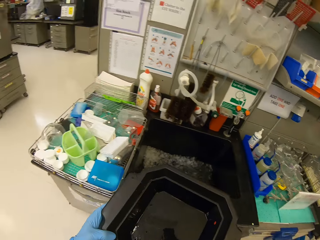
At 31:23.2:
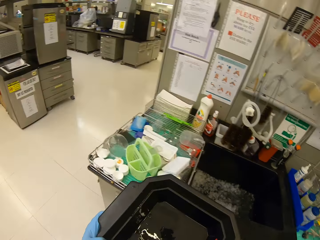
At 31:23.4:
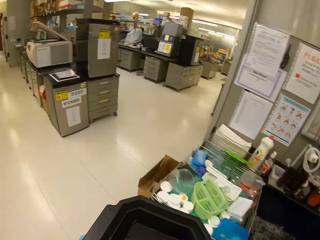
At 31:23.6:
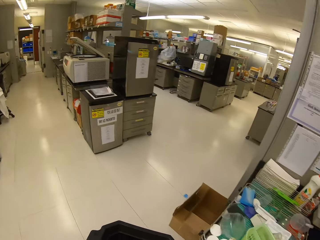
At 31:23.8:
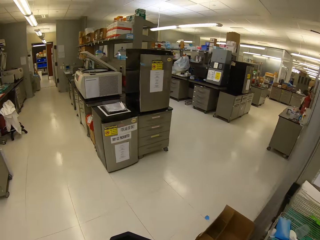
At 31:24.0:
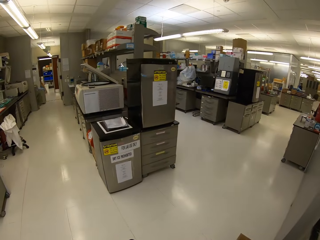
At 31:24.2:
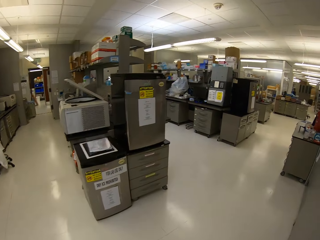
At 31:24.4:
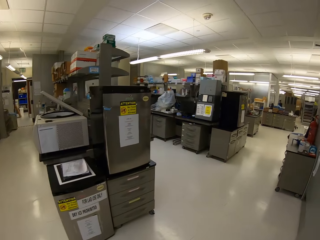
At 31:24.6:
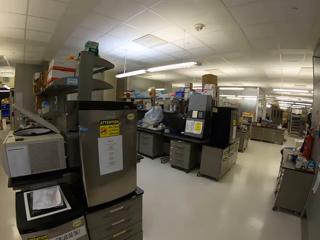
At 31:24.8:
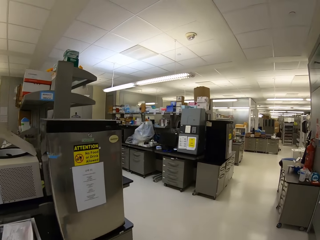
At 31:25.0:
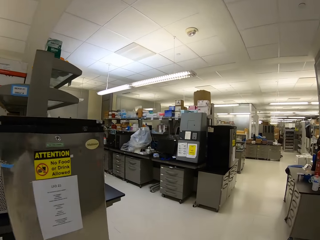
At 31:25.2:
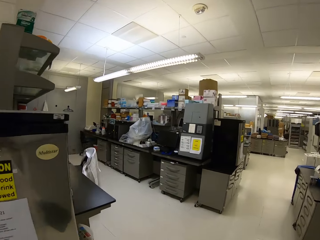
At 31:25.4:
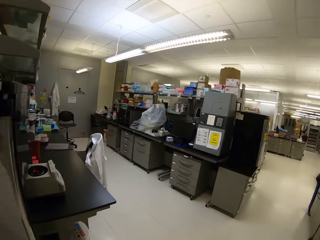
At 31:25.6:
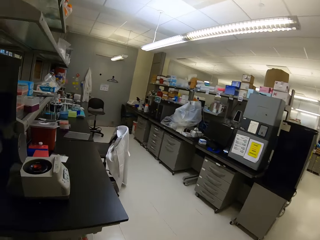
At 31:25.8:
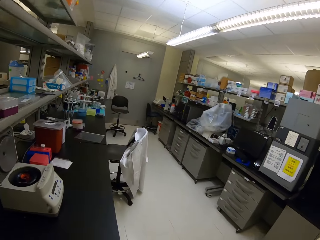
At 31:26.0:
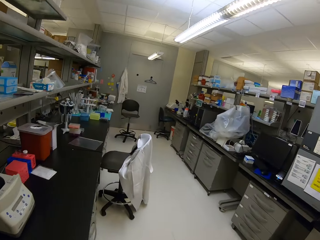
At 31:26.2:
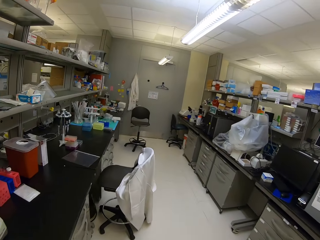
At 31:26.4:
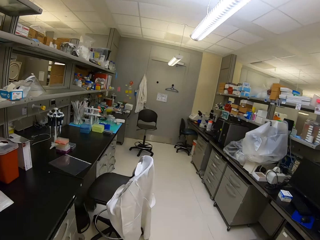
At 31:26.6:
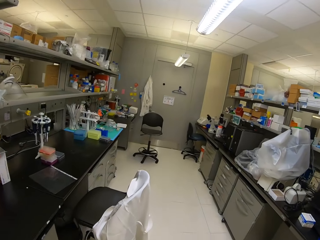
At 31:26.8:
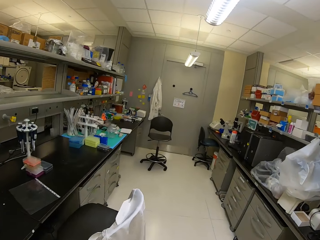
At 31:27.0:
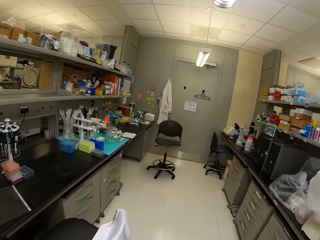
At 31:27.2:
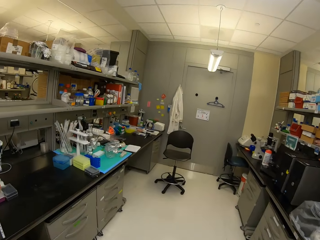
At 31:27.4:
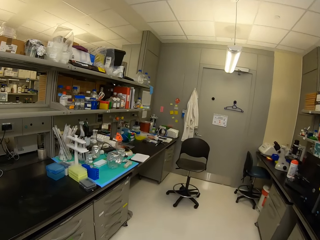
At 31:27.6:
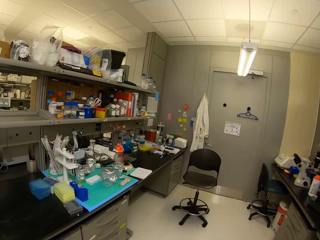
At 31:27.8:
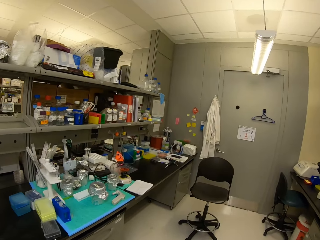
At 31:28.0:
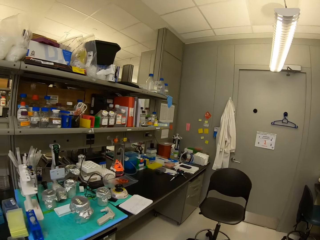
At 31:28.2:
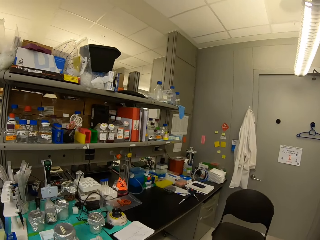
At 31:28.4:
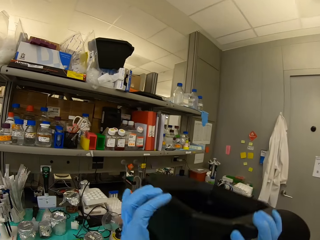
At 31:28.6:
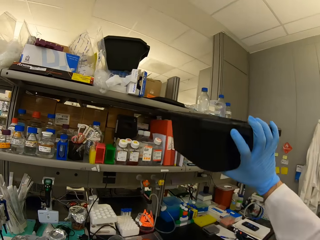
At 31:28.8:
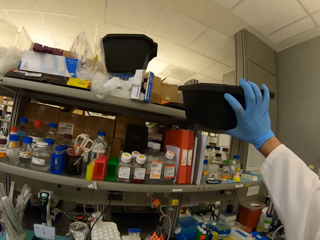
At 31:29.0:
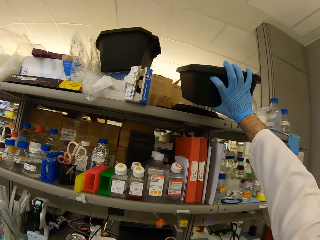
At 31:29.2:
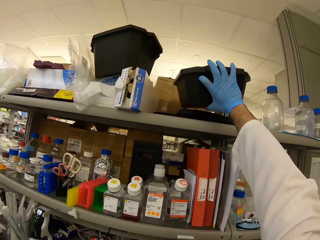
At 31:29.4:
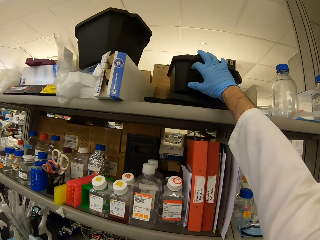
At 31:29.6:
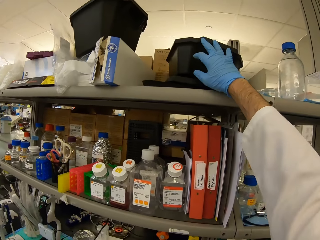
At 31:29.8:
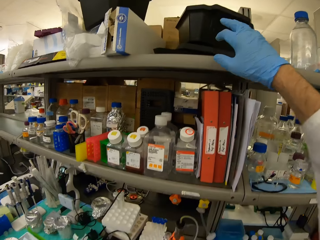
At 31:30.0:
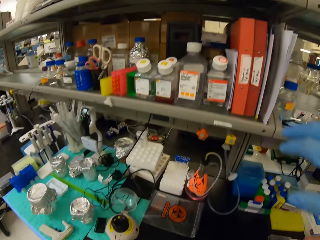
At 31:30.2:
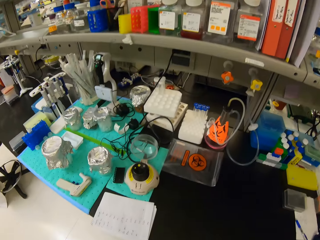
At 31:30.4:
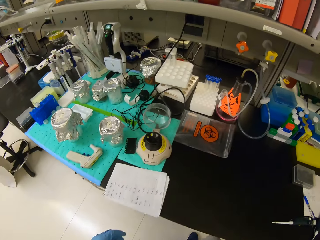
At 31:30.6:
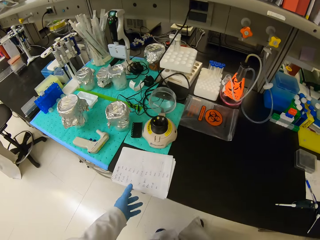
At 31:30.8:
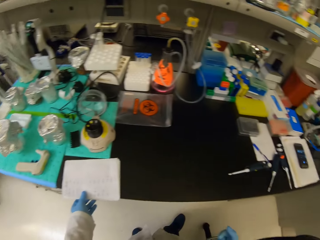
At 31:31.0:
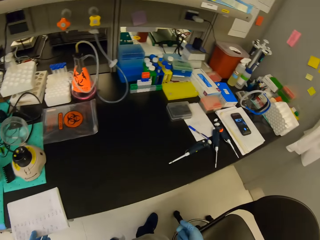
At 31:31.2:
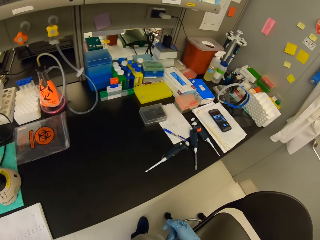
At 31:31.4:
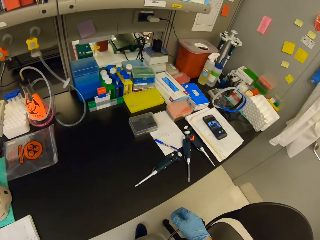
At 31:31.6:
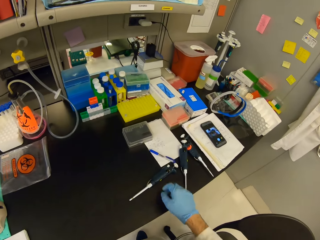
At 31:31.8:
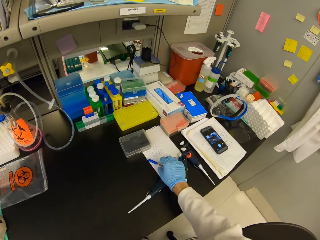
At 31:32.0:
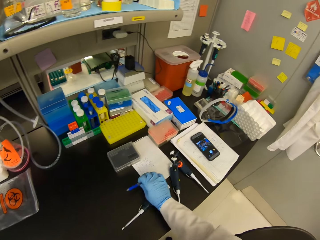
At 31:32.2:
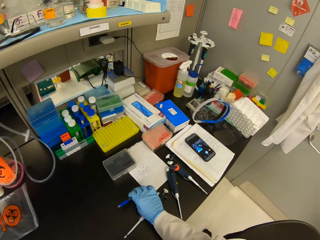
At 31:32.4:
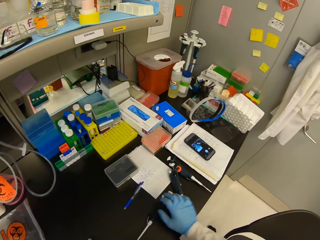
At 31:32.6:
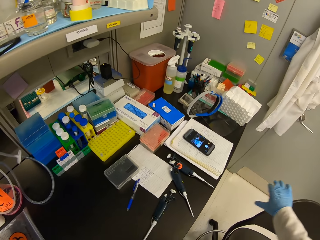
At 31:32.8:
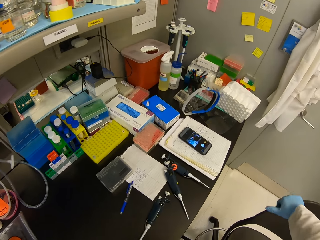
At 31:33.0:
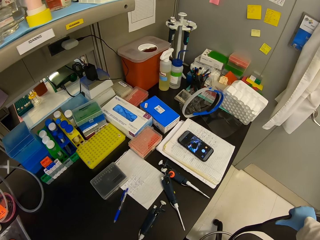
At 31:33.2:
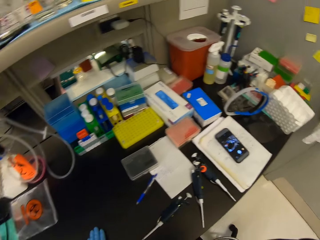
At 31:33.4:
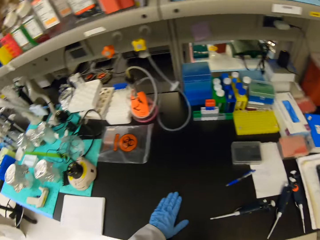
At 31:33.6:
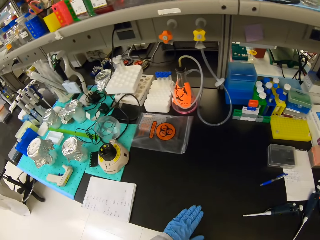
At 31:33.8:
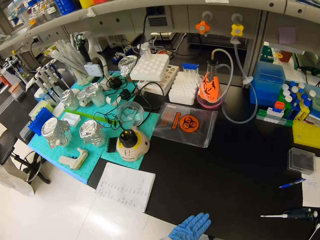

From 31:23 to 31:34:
The camera wearer turns around. They walk to the left. They place the black bowl on the shelf. They move the pen on the table.

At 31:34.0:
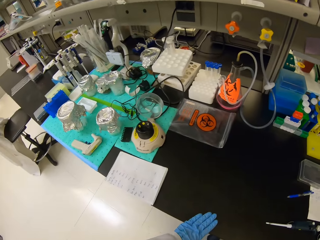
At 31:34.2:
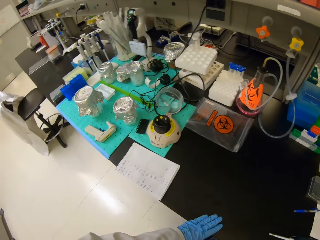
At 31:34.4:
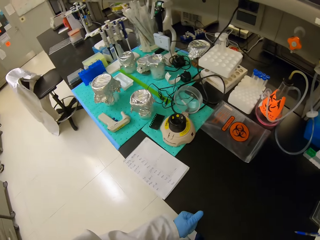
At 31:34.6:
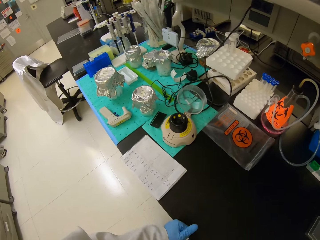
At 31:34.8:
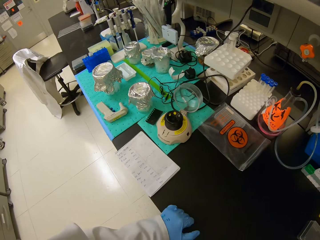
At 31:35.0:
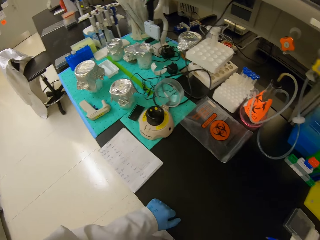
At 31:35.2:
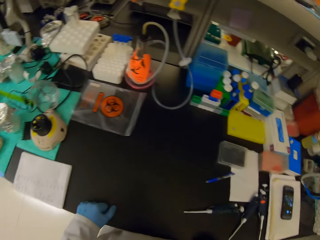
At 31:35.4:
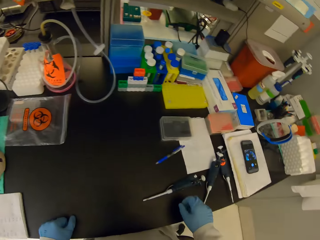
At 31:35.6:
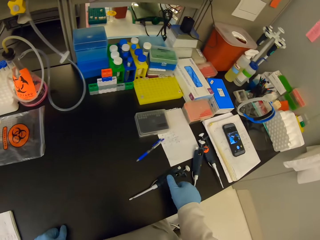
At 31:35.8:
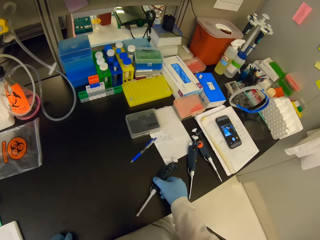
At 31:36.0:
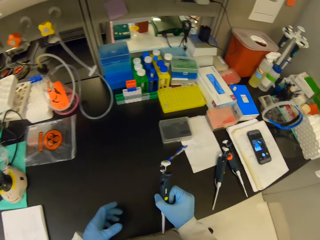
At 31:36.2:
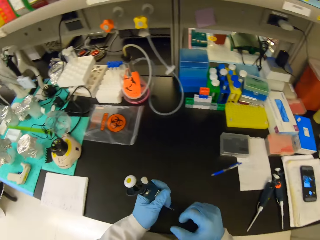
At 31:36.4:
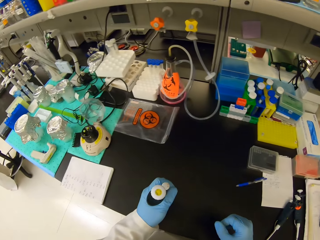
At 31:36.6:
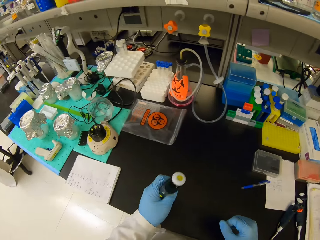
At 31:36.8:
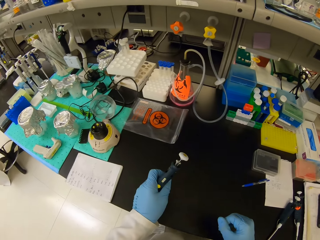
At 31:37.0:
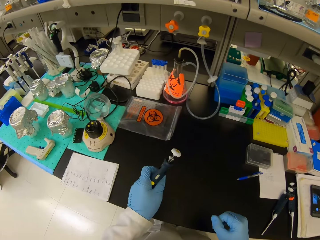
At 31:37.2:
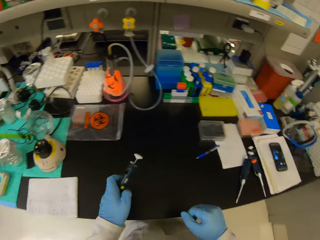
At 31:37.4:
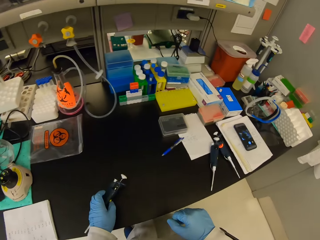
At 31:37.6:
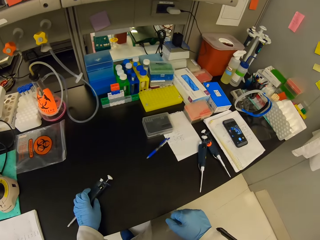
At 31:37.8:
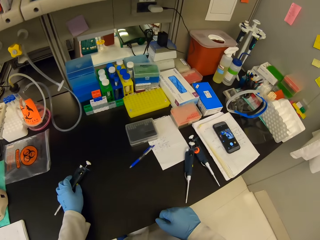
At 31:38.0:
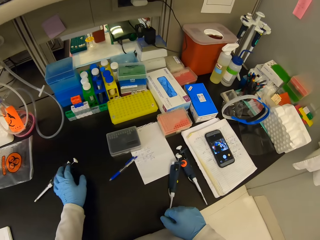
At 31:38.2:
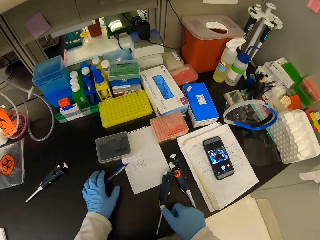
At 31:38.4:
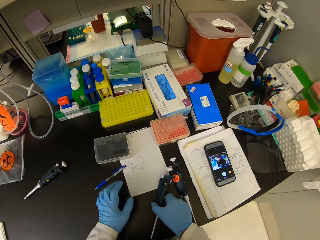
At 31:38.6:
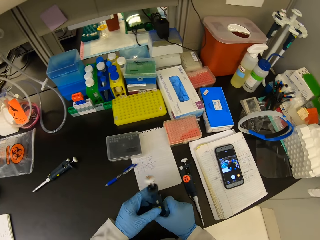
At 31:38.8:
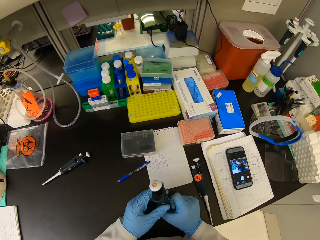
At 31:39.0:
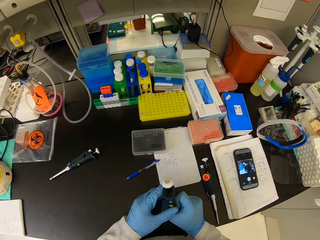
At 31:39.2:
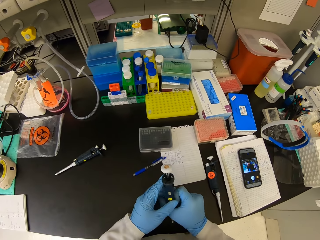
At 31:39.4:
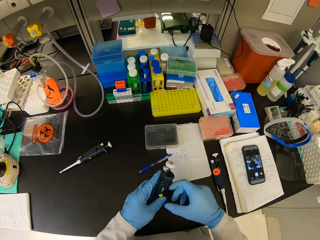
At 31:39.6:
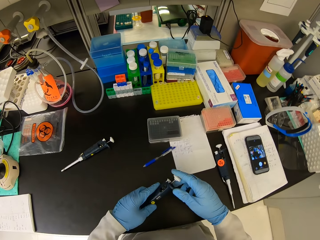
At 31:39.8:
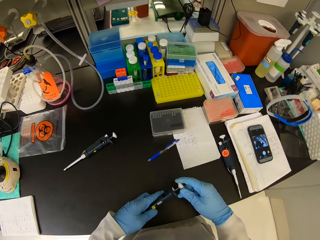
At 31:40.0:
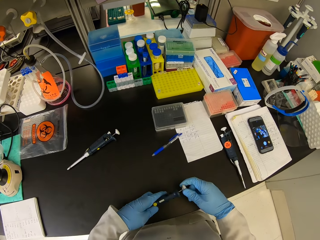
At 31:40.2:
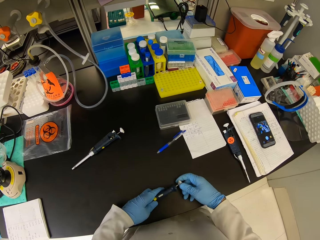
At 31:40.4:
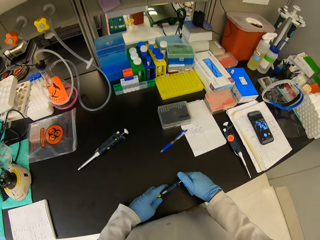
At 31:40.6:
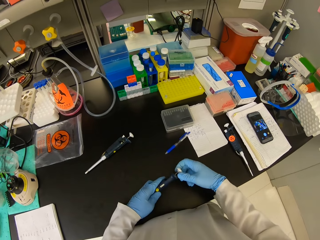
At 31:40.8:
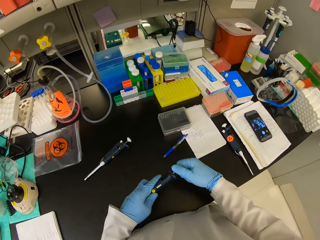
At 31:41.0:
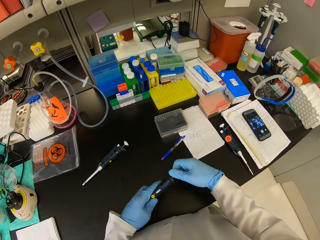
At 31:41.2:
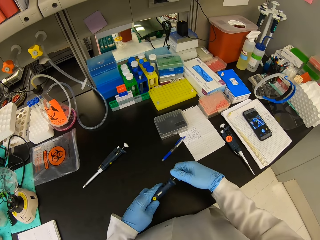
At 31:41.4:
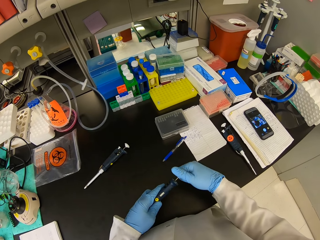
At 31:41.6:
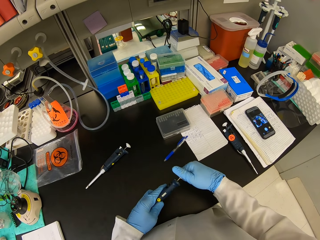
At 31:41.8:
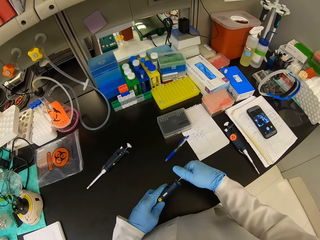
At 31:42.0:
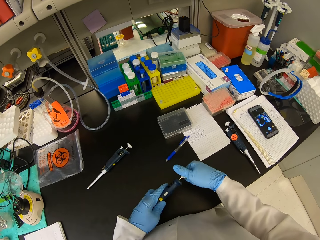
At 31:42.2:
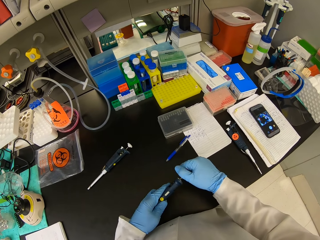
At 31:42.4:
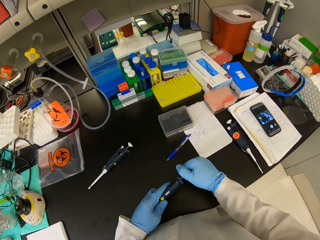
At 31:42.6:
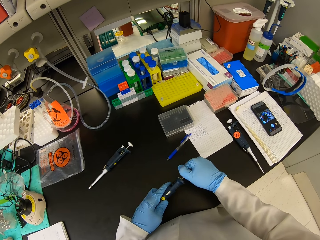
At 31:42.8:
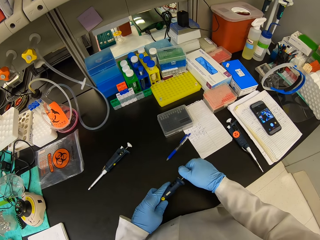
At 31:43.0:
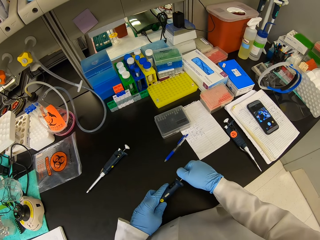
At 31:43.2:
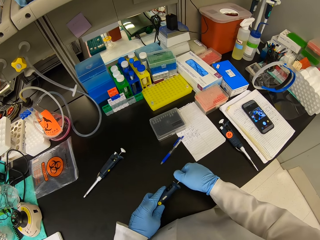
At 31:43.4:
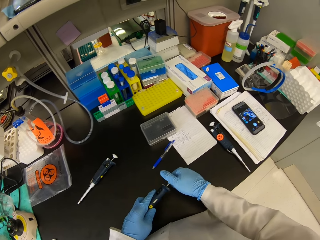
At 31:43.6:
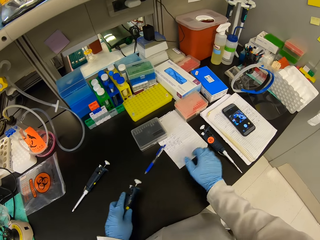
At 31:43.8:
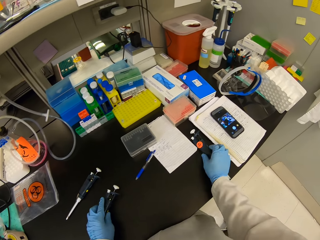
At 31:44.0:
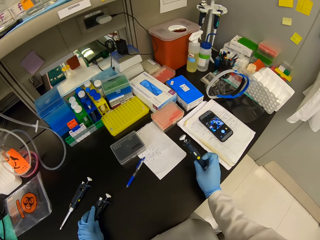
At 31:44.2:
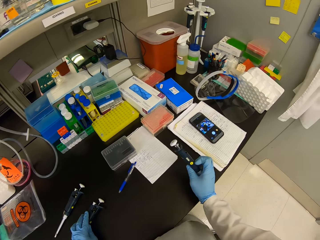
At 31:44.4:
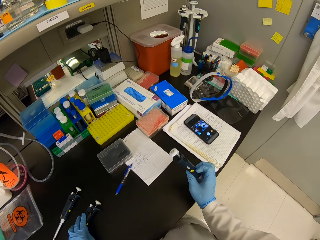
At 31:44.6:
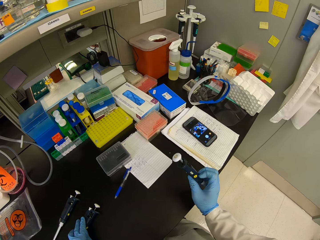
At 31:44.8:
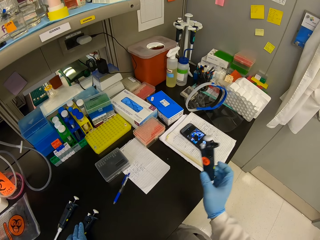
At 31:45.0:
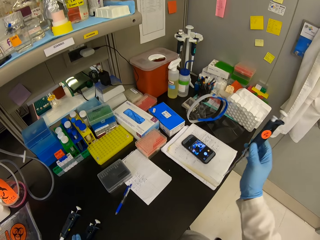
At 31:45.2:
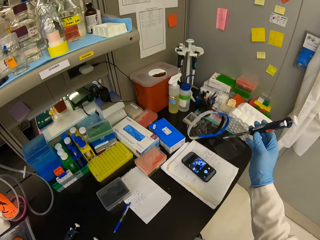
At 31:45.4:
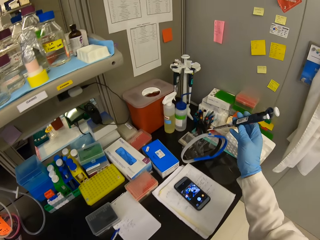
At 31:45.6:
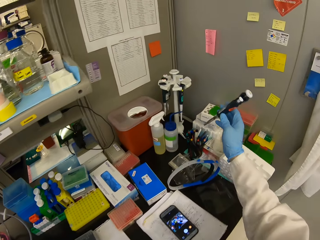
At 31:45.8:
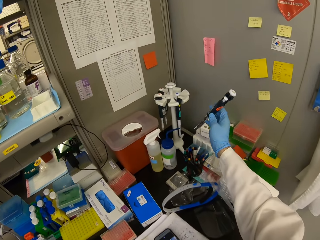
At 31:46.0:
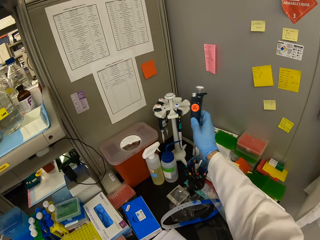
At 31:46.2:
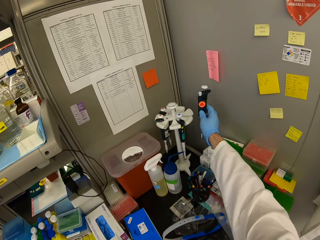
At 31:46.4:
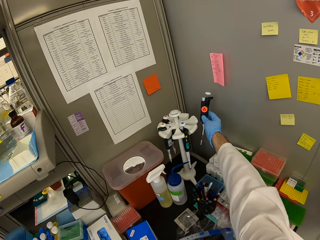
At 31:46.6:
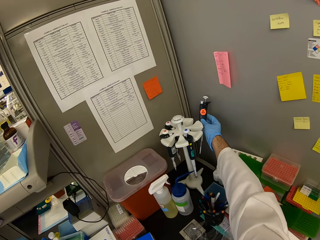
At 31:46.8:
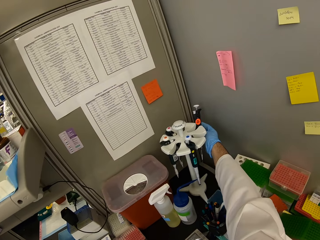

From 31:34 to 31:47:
The camera wearer looks around. They pick up the syringe from the table. They hold the syringe. They look at the syringe. They throw the syringe on the table. They place the syringe on the table. They pick up another syringe pipette. They look at the syringe. They adjust the syringe. They close the syringe. They look at the syringe. They pick up another syringe.
